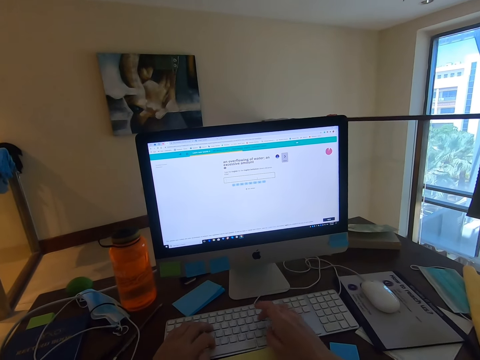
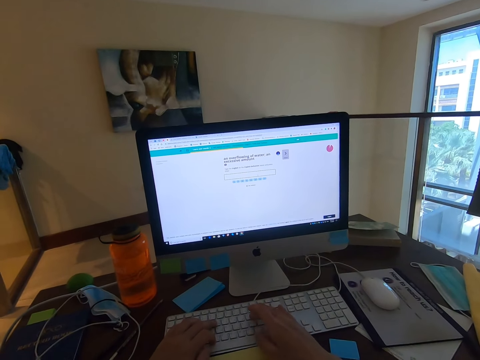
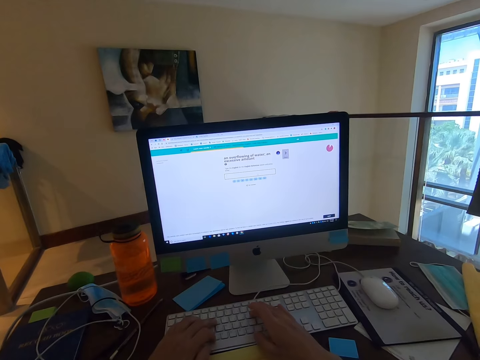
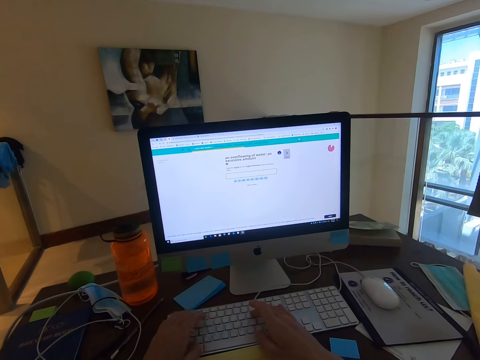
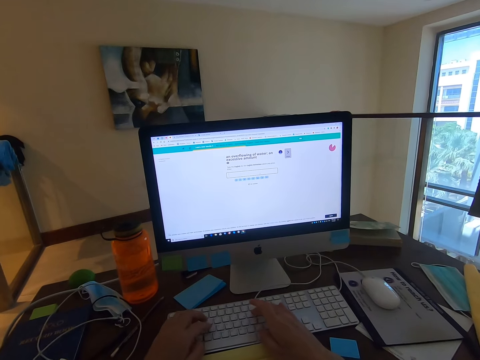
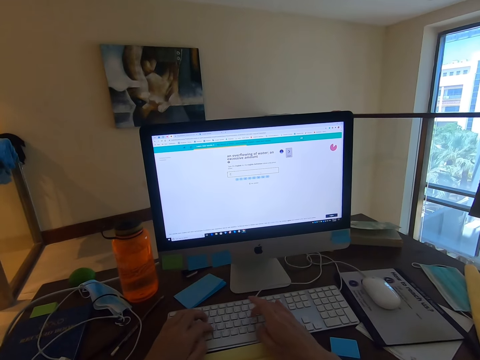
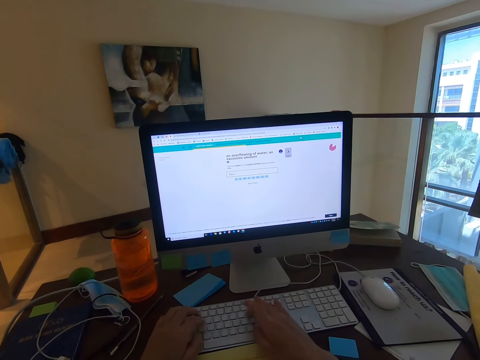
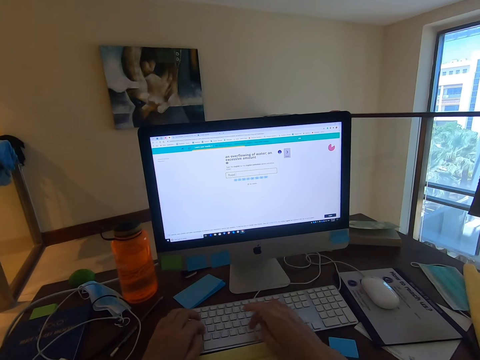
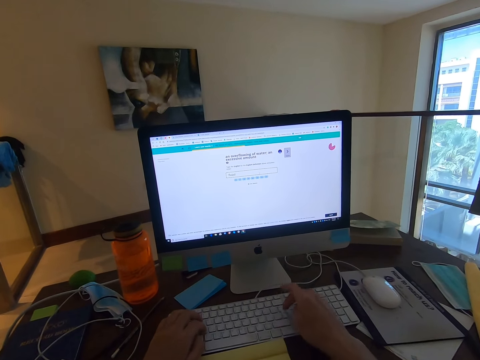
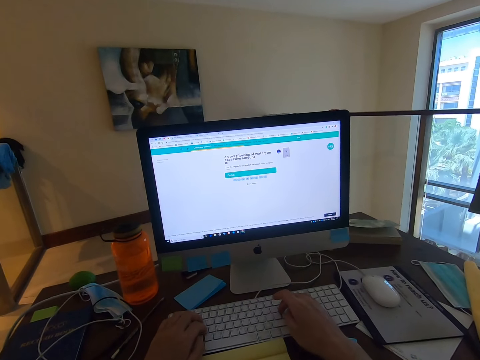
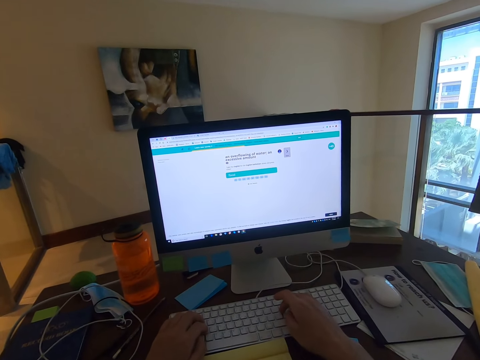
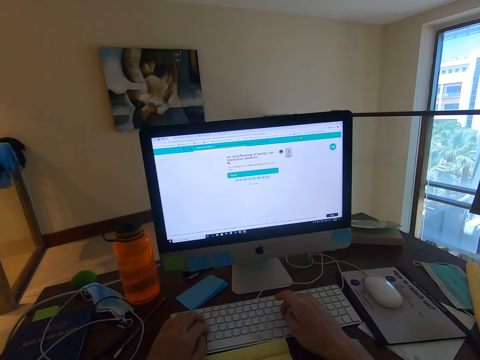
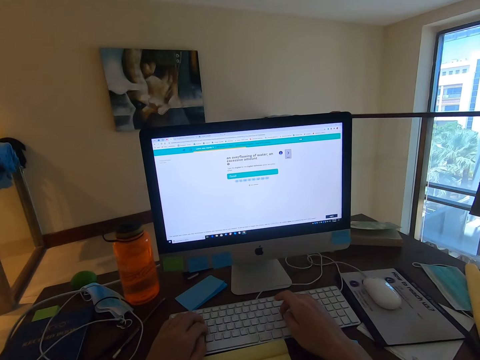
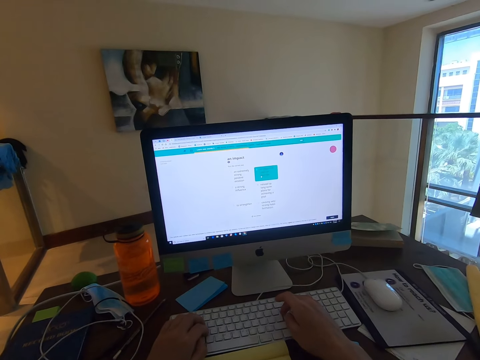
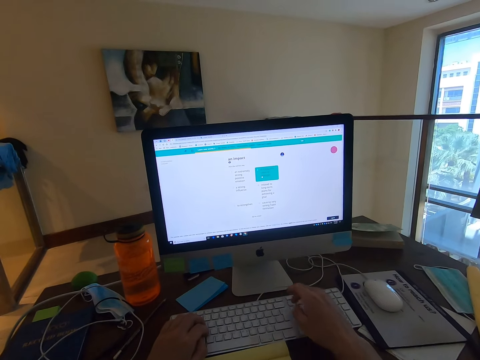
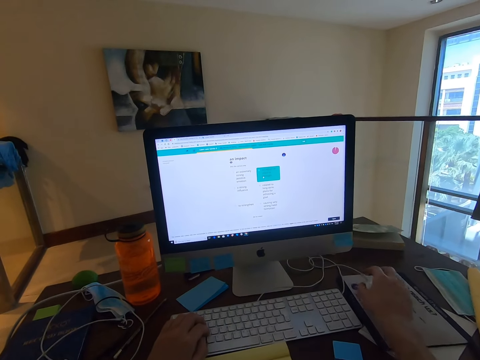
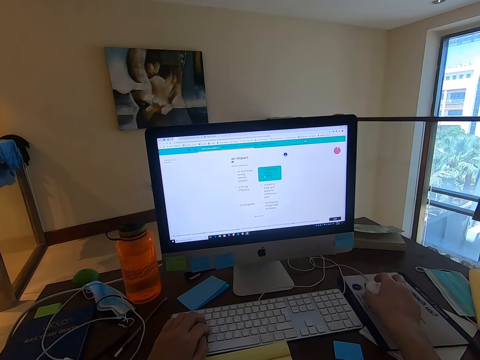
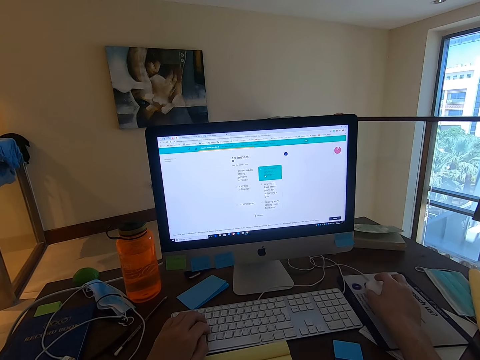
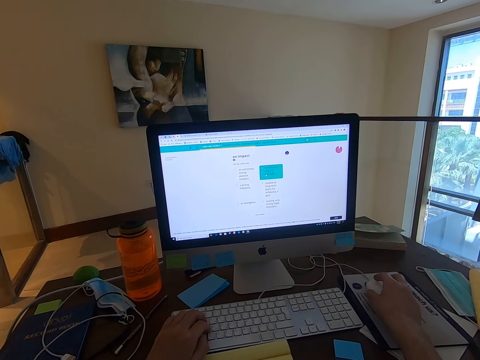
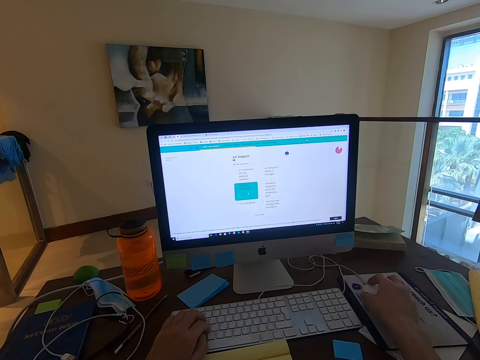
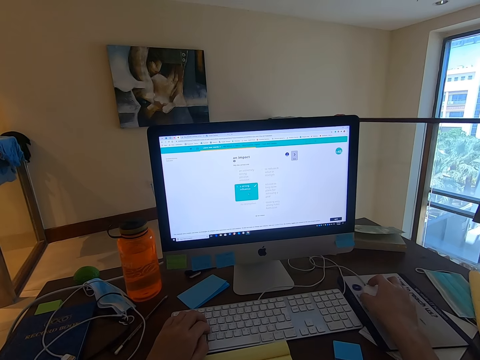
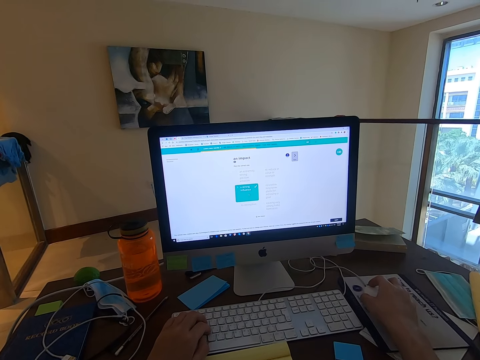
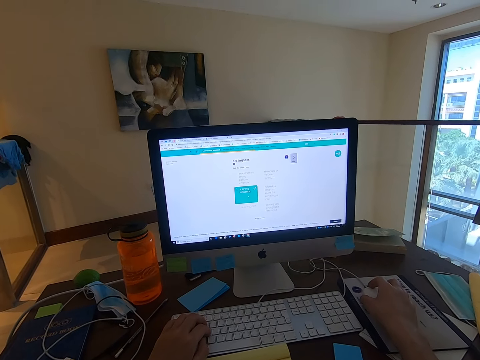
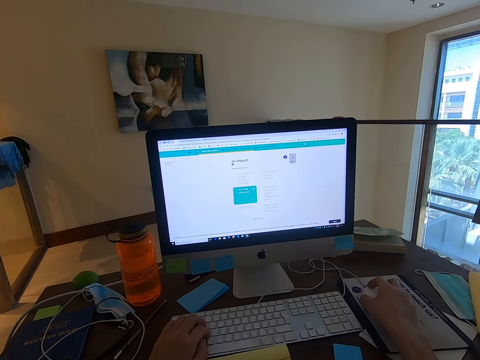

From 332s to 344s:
The camera wearer uses the mouse.

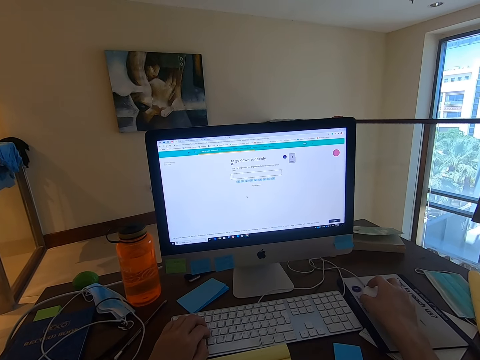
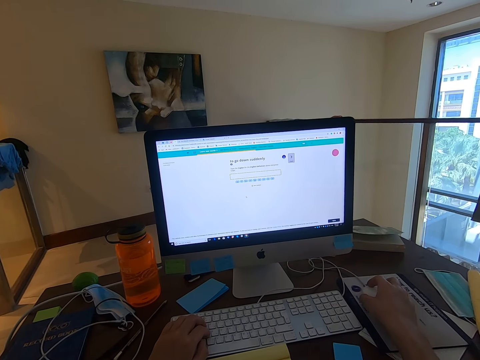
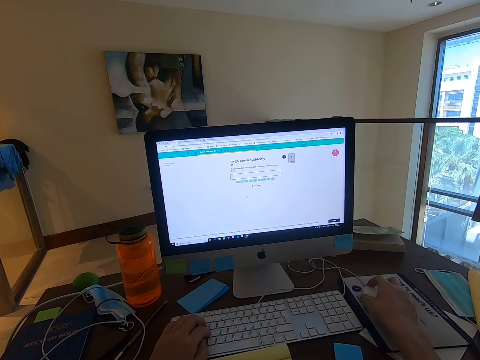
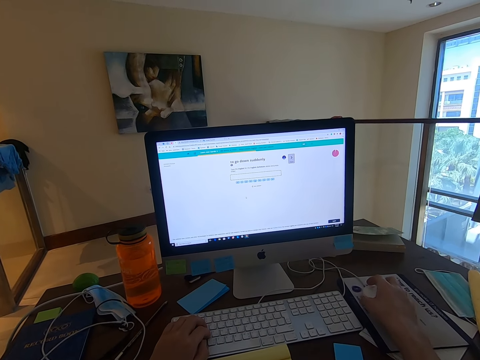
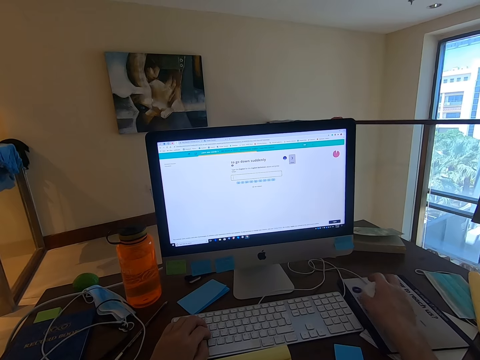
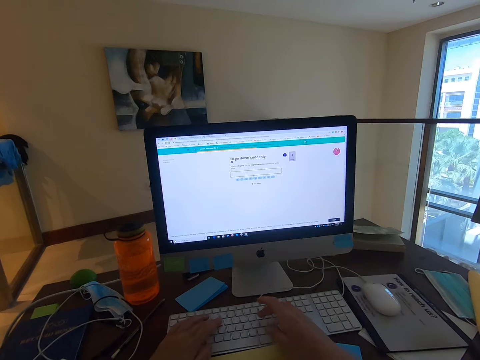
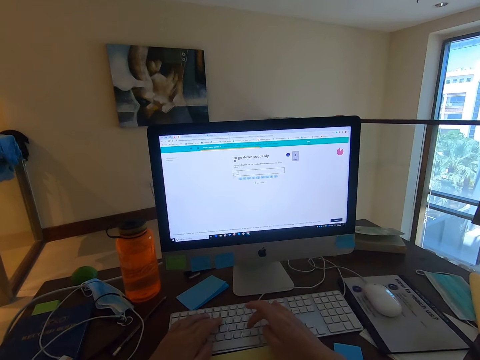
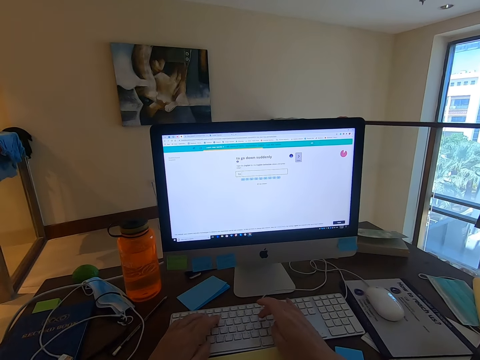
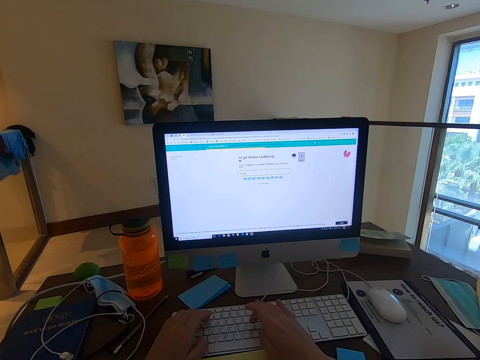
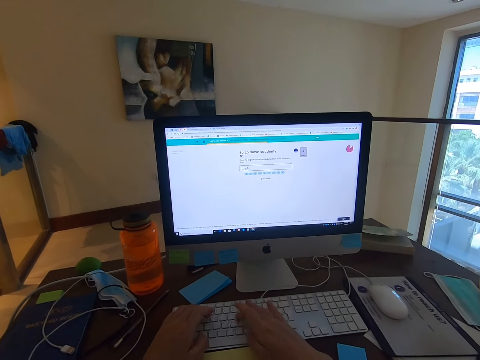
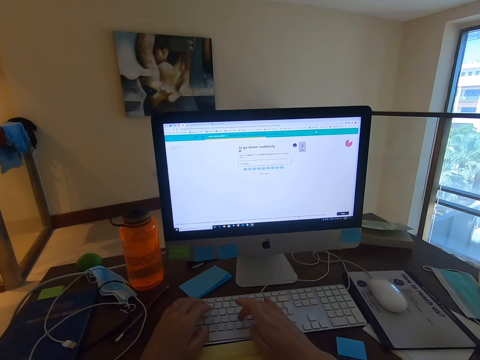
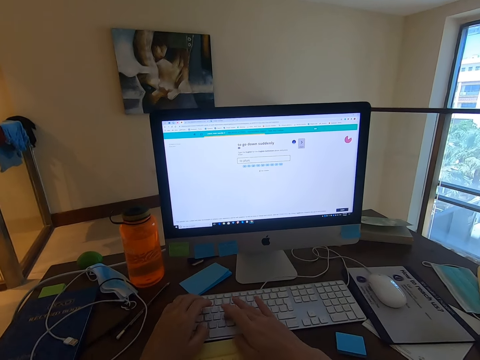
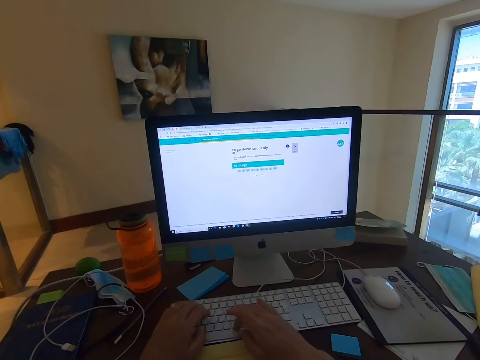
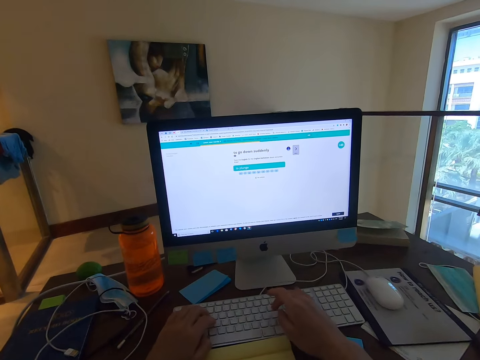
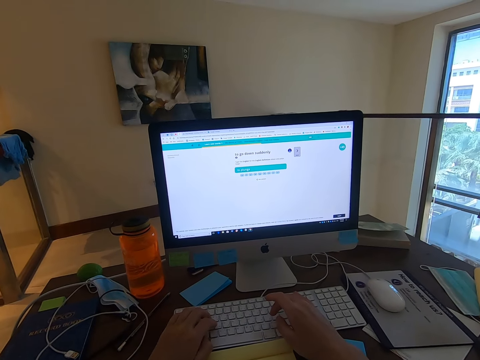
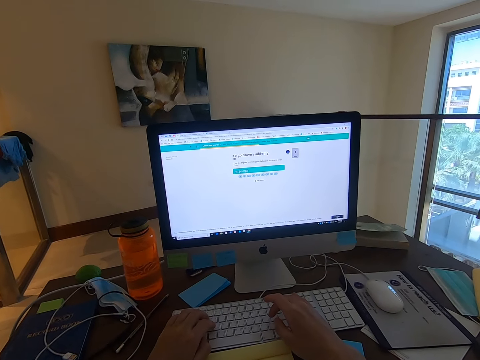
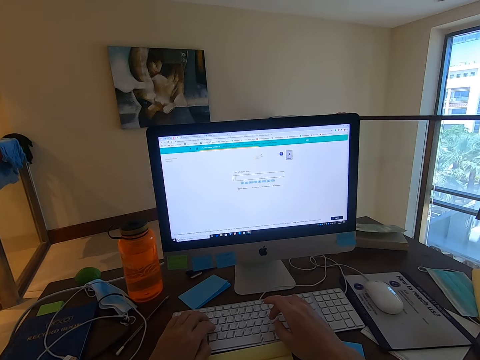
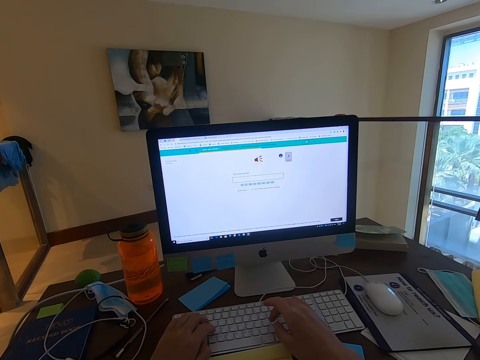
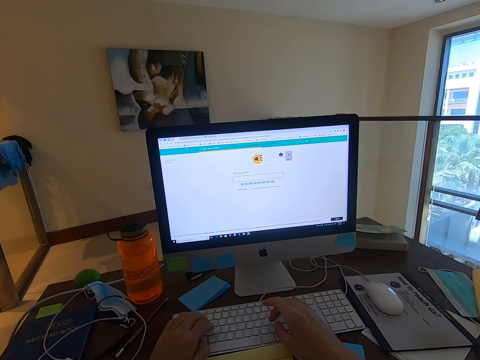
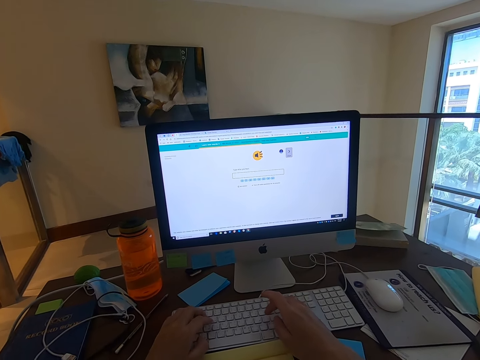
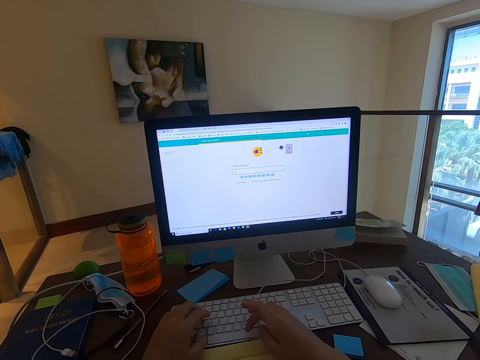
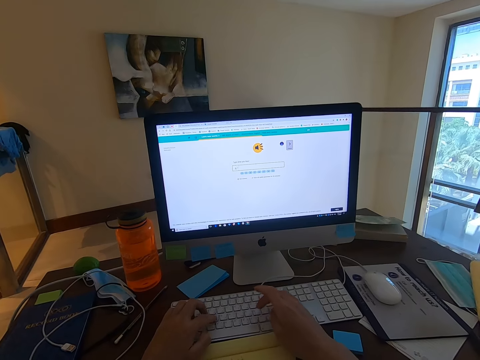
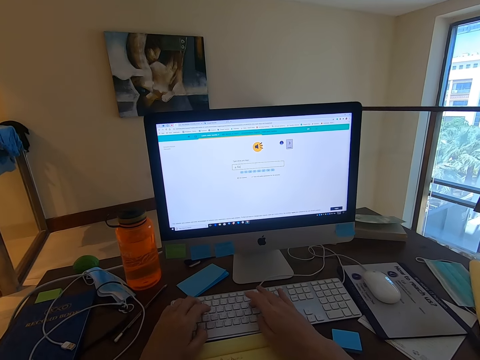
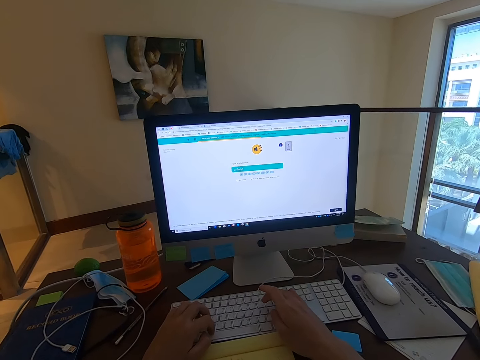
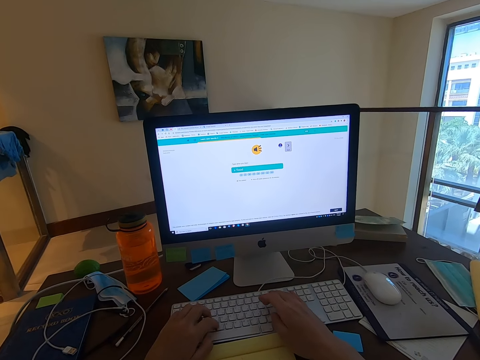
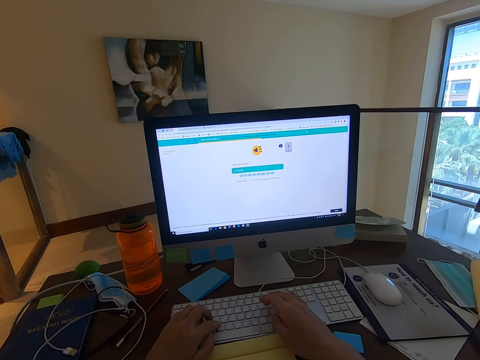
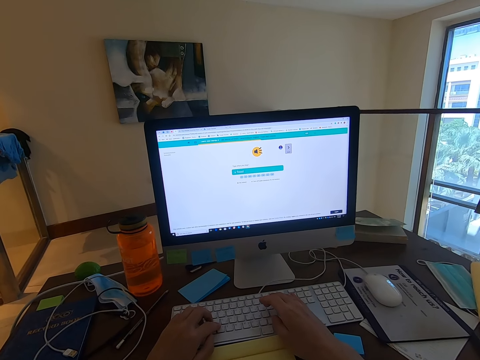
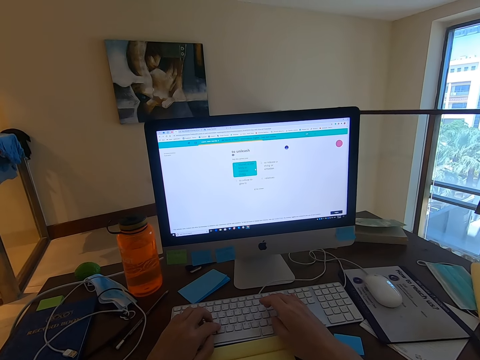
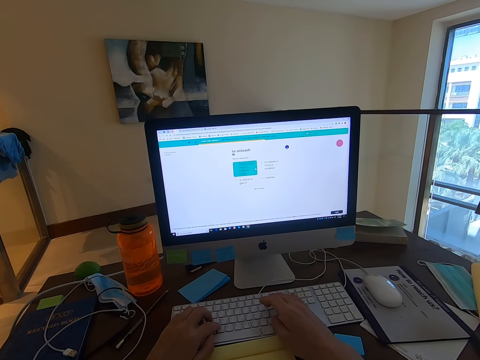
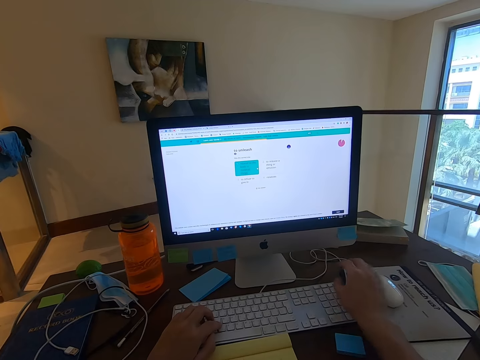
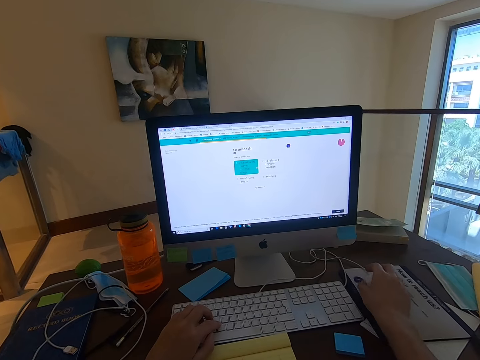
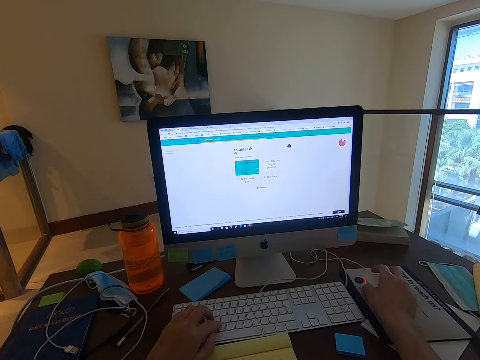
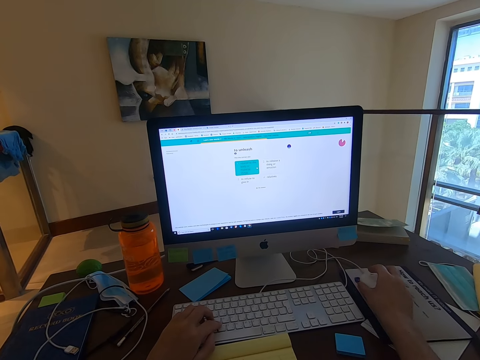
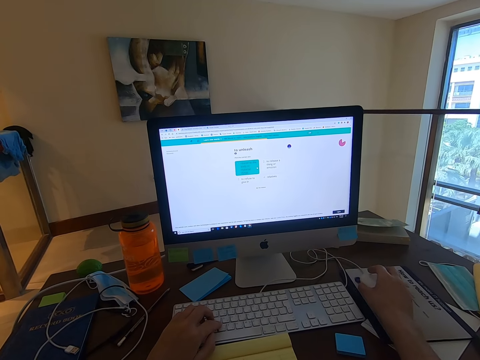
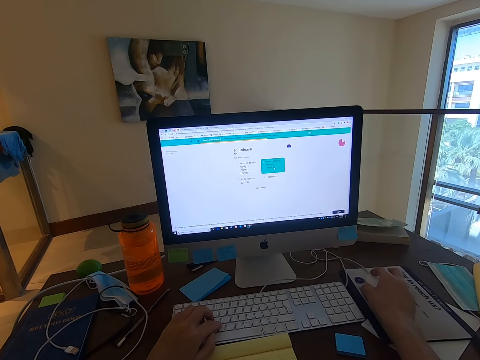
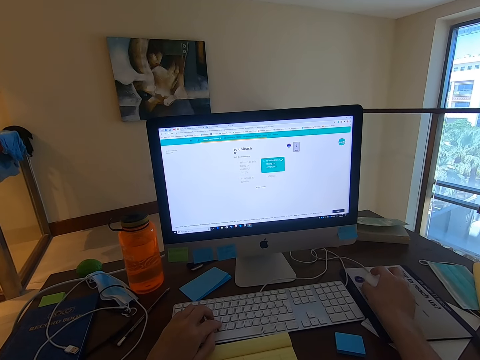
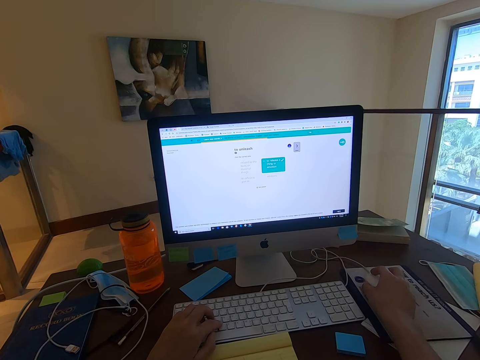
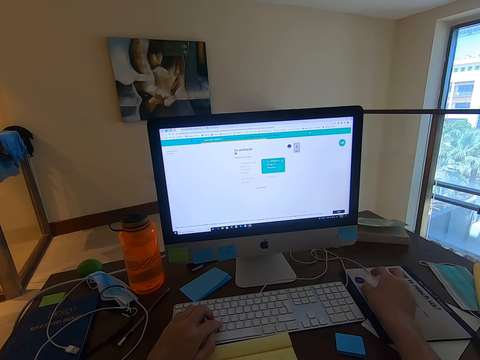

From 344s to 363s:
The camera wearer types on the keyboard. They use the mouse.
